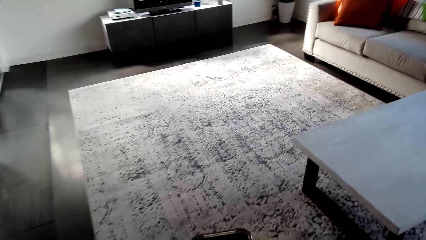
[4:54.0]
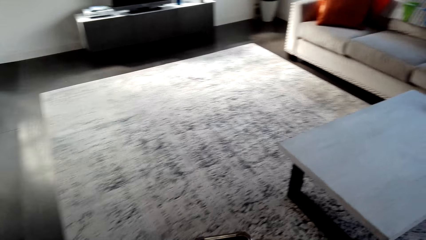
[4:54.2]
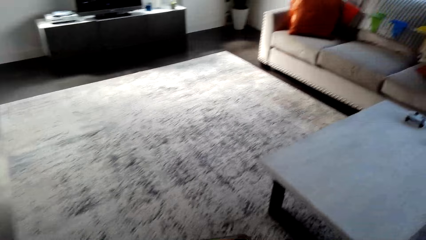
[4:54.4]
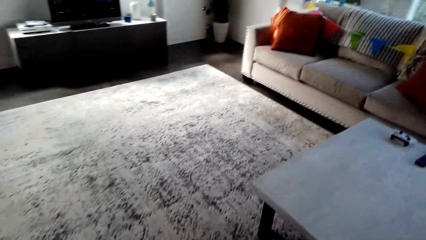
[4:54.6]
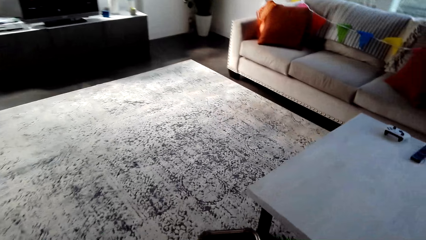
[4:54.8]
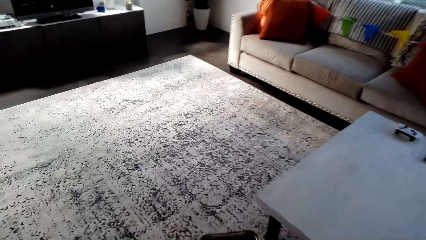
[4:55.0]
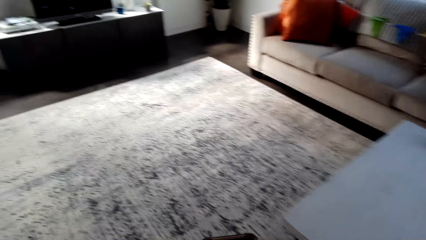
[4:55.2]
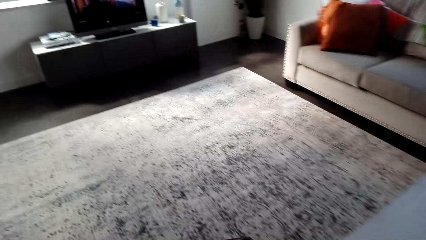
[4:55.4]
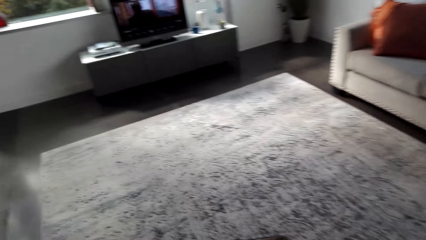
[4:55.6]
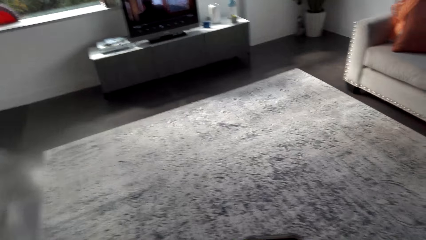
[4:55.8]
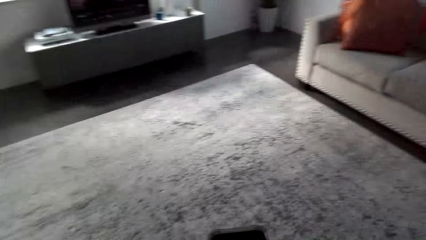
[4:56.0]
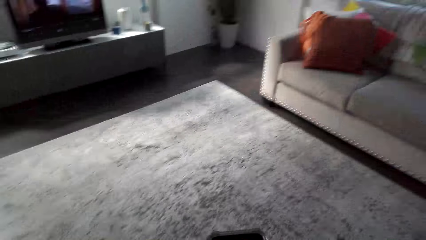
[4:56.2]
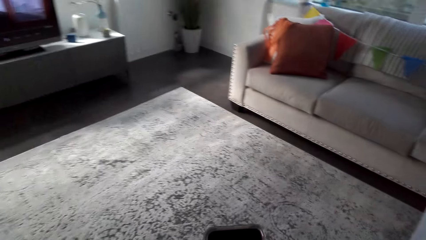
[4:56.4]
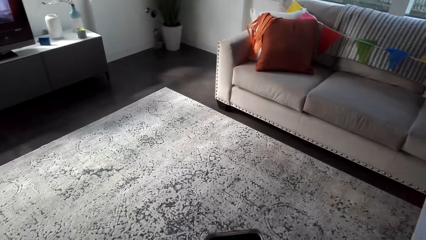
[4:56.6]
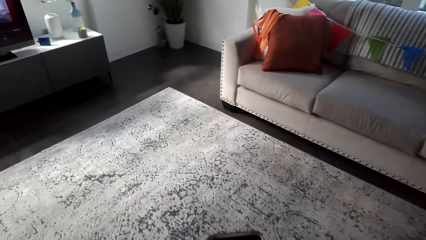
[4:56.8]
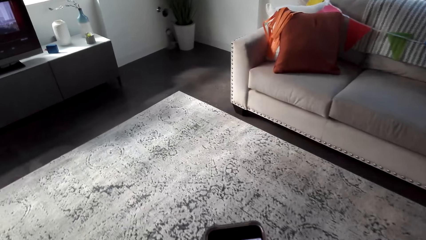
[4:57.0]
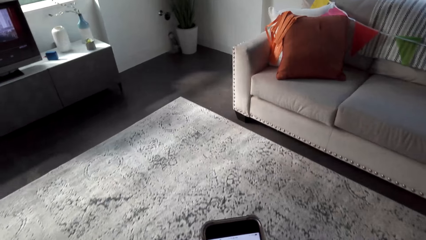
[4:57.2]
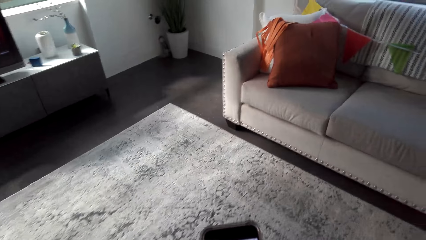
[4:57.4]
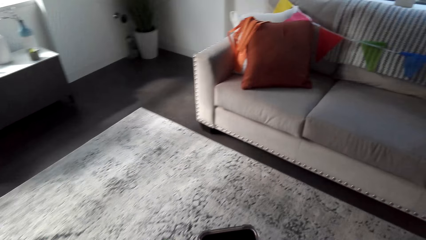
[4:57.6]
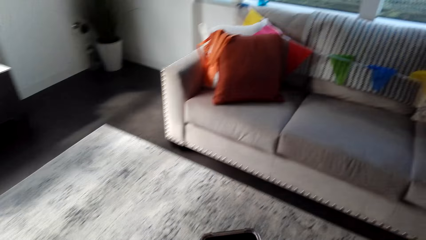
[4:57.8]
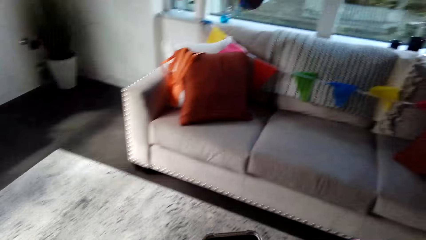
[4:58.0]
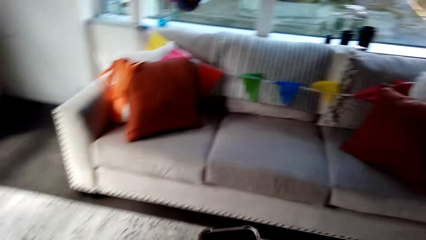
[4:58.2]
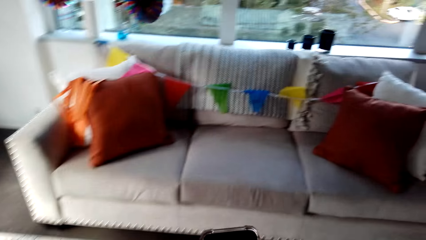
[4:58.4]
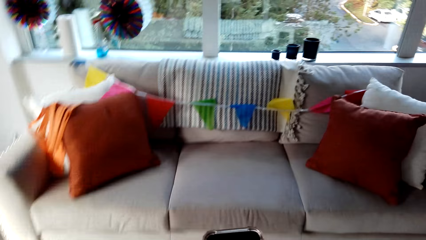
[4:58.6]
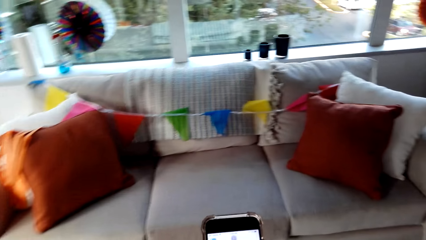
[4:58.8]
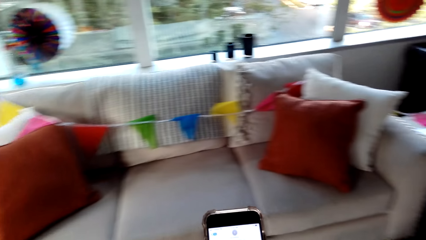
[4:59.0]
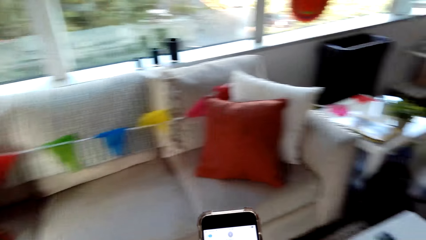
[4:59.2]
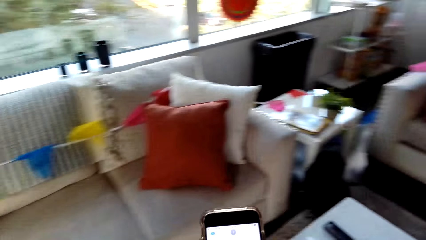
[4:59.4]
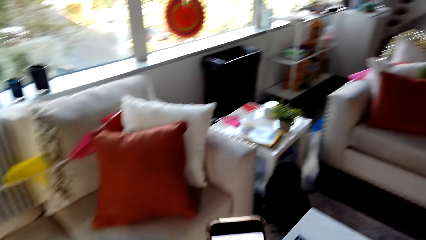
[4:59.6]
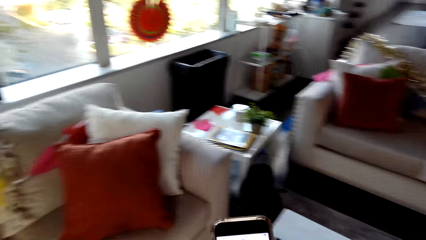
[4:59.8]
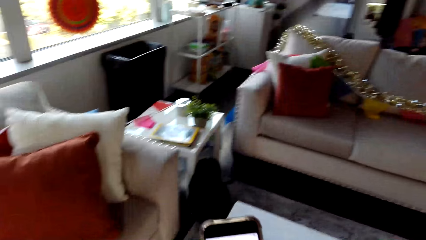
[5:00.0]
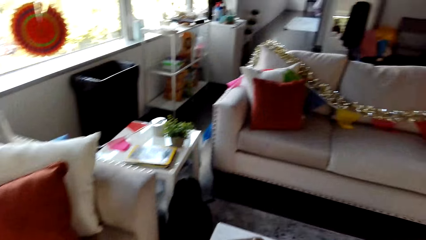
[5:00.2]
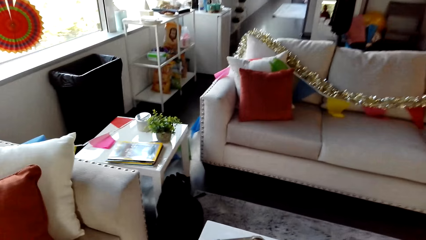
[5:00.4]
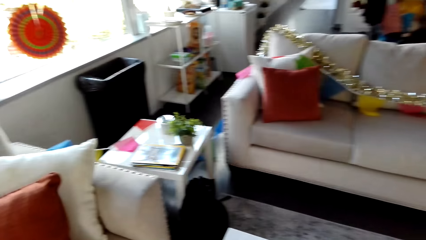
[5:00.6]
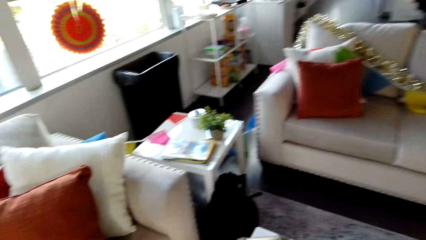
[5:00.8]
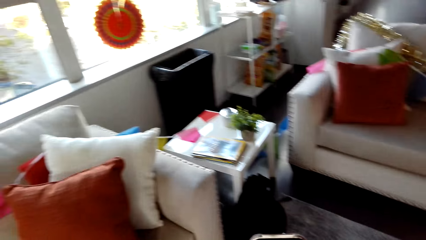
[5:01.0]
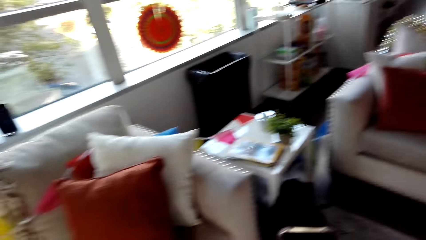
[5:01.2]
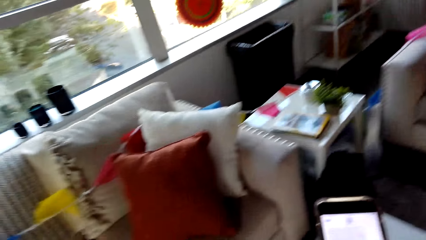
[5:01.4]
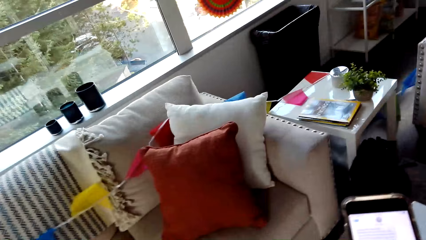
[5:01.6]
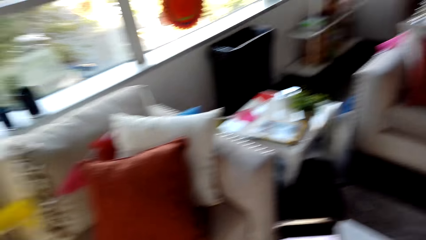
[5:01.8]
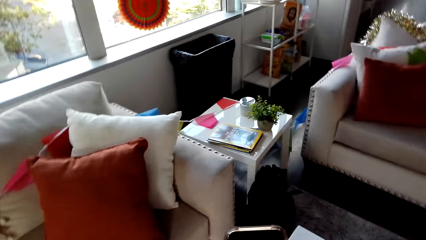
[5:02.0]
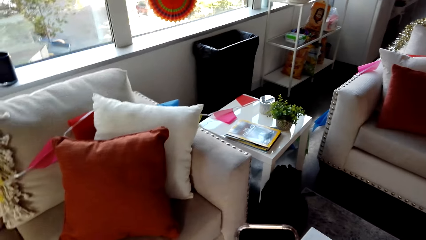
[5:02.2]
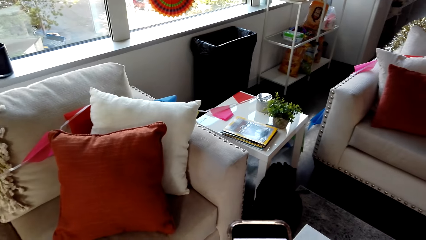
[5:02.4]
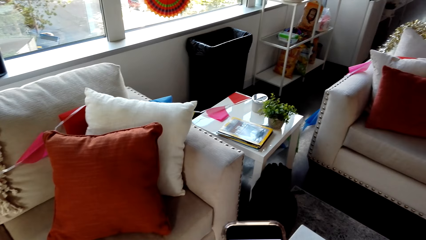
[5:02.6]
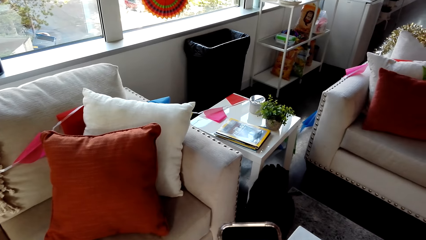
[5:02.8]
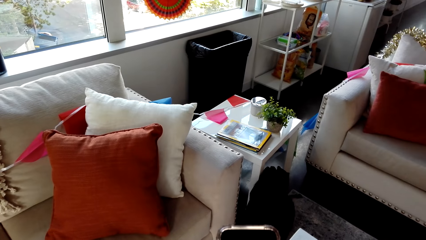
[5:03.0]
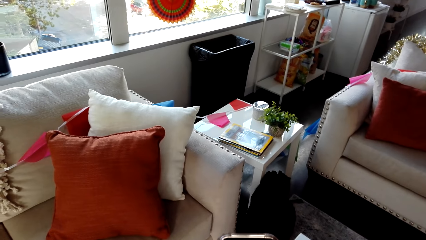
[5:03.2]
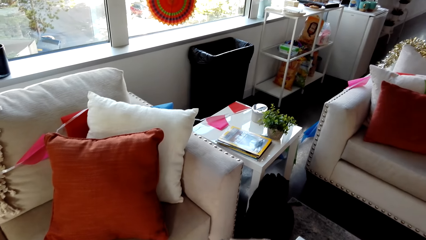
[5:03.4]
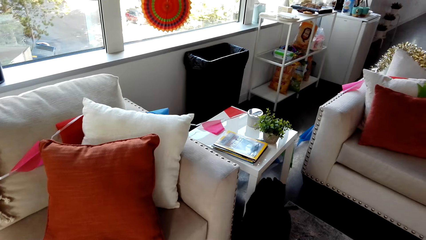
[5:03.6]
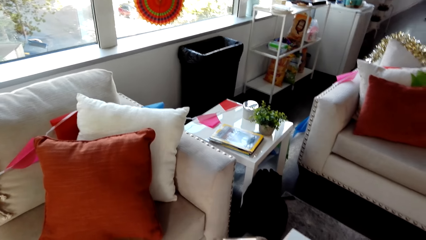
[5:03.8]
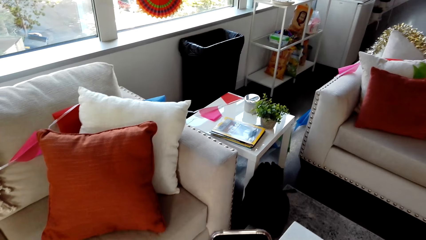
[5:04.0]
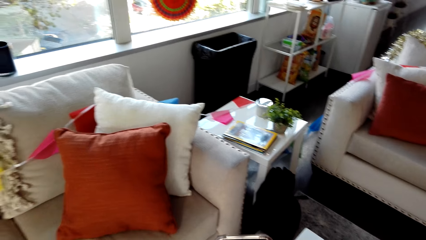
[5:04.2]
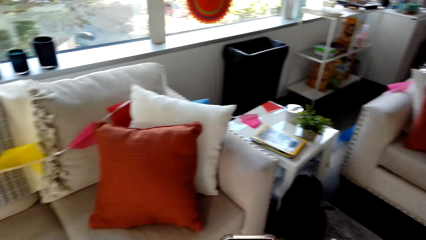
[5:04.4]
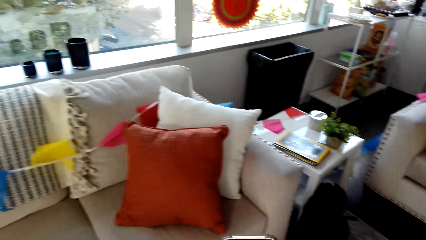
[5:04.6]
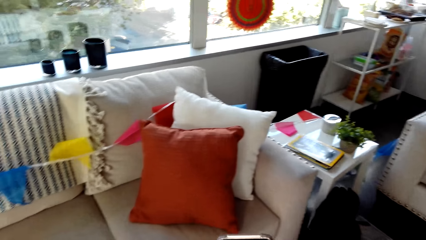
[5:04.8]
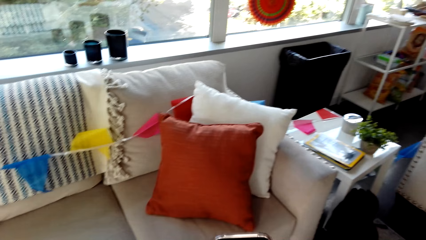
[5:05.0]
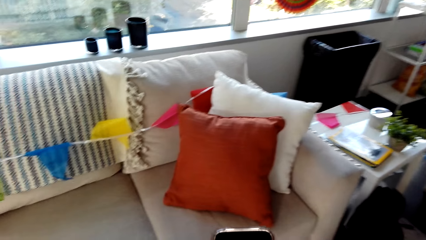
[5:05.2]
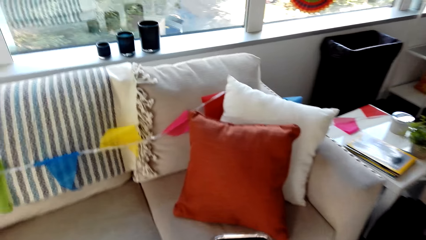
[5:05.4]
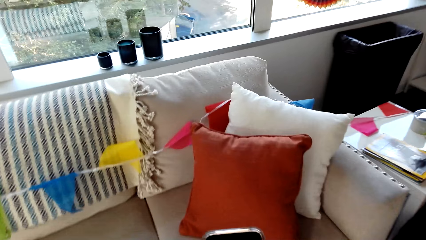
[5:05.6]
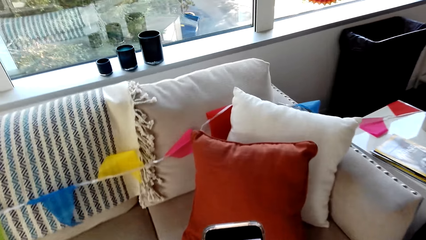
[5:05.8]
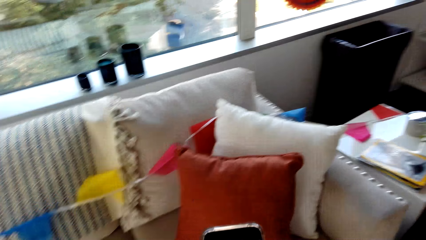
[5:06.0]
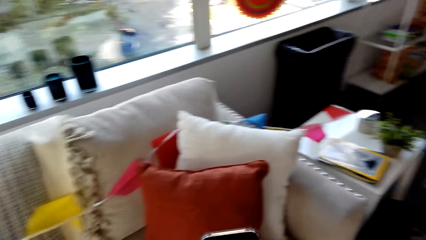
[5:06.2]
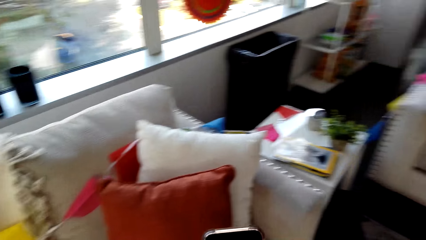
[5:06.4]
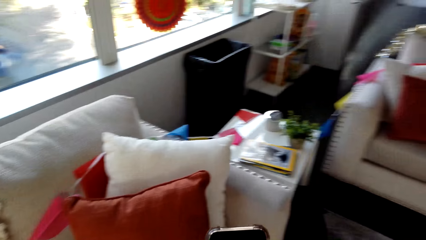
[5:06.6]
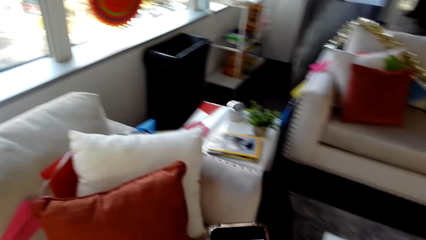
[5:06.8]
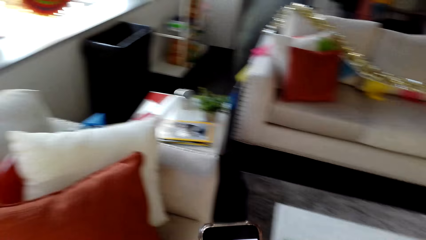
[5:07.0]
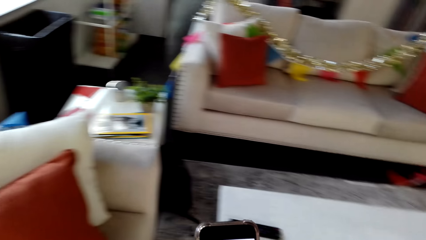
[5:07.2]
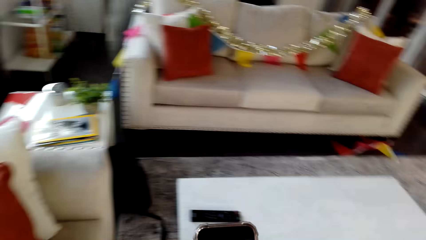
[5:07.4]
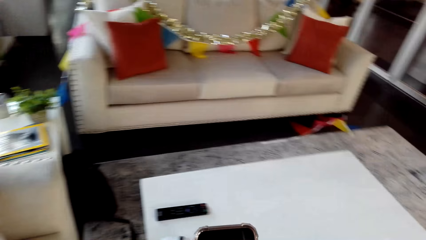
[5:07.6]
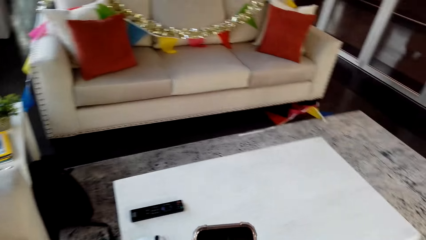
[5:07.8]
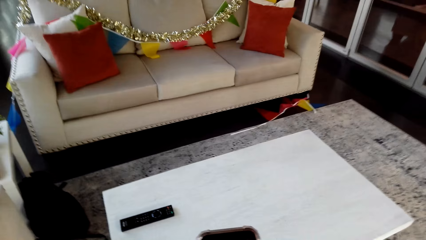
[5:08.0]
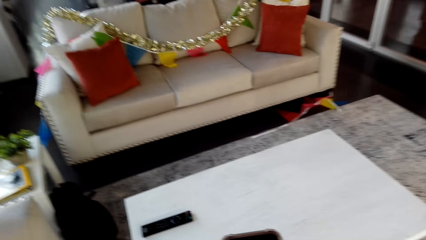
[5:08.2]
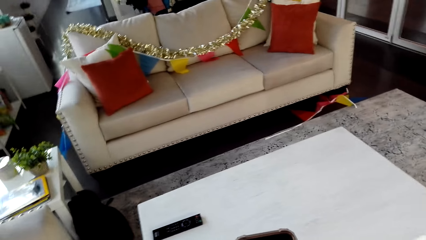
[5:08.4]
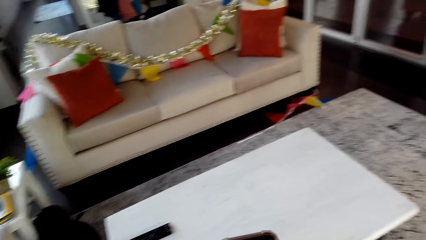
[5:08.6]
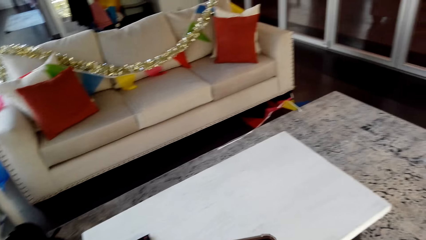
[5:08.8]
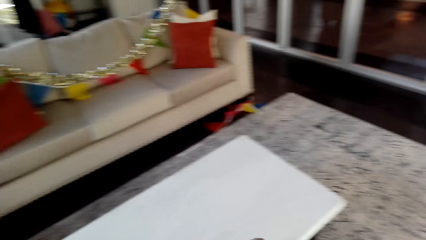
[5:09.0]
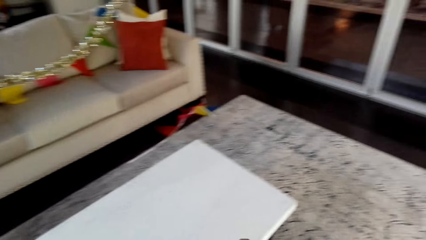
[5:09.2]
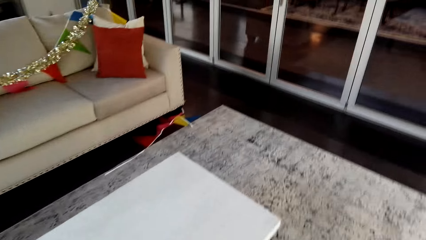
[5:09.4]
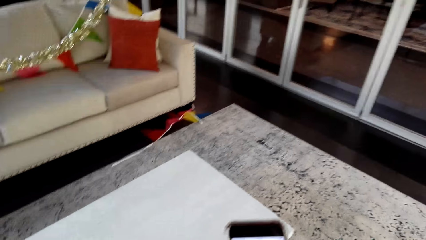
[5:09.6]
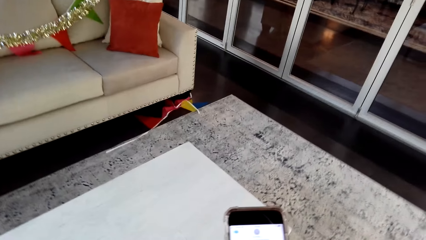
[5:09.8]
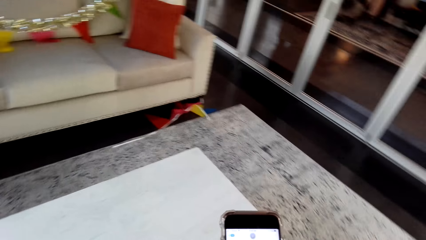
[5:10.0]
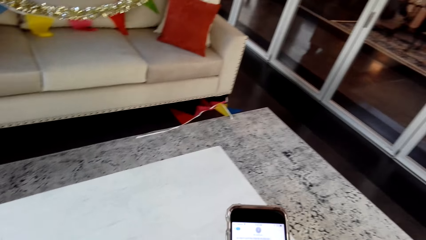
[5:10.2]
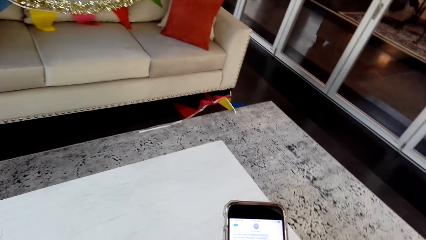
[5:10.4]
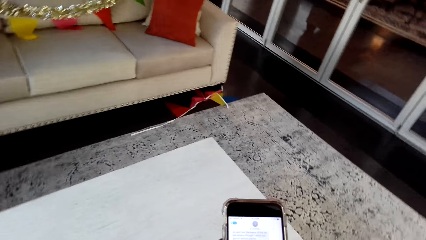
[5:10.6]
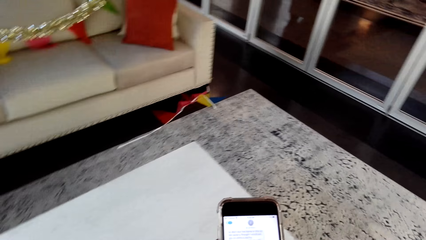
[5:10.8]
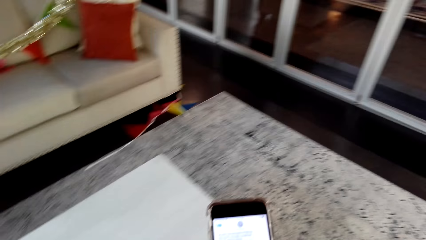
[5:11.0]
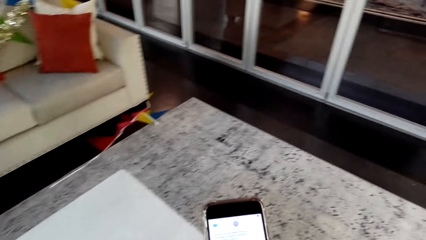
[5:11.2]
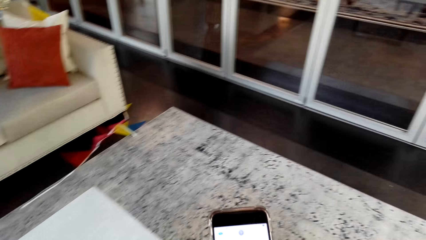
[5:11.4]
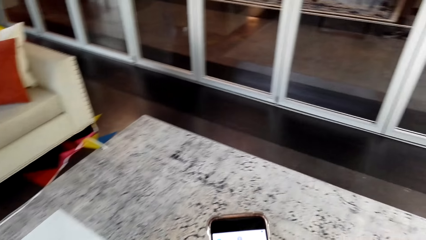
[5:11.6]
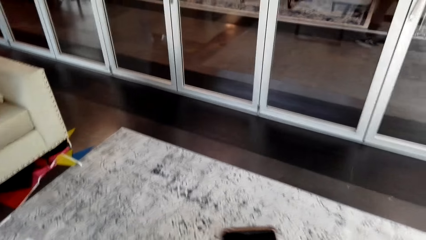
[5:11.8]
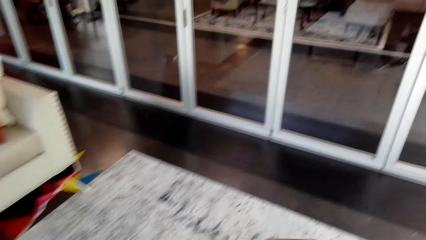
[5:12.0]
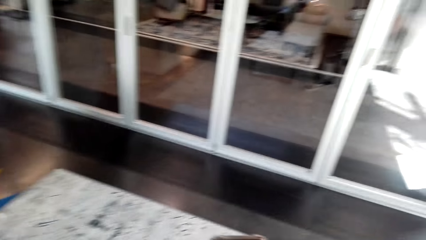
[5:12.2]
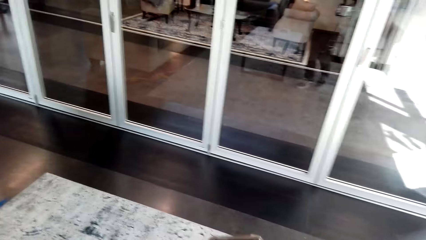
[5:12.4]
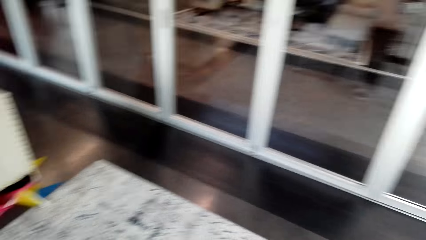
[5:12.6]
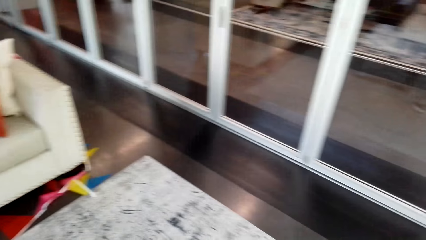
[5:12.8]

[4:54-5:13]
The camera wearer looks around. They look at a mobile phone. They move around. They look at the mobile phone. They walk around.
